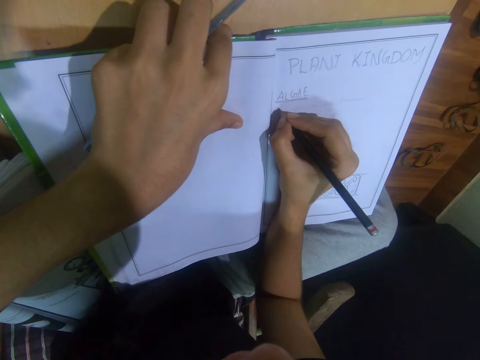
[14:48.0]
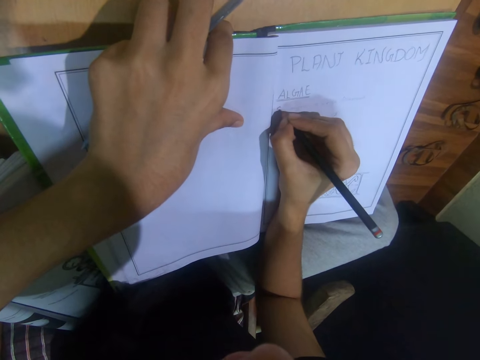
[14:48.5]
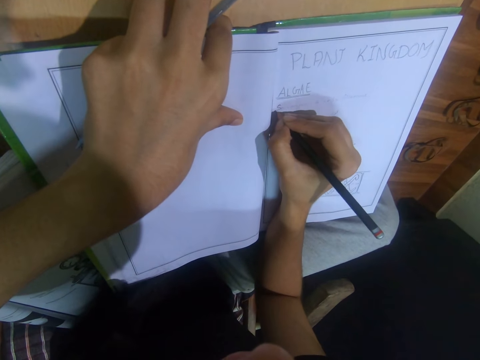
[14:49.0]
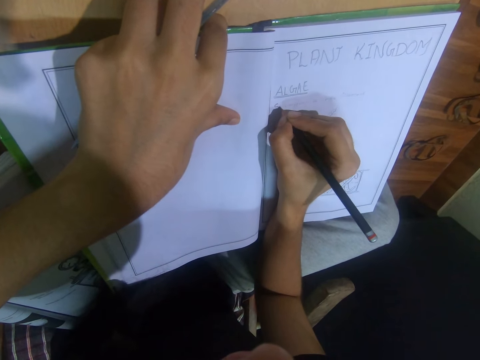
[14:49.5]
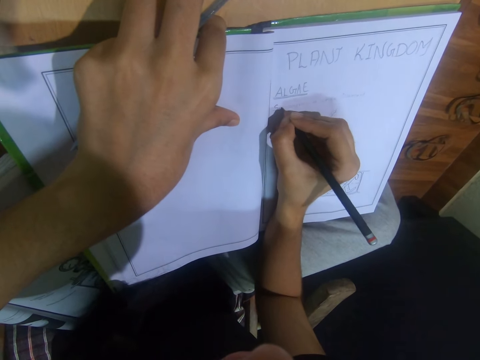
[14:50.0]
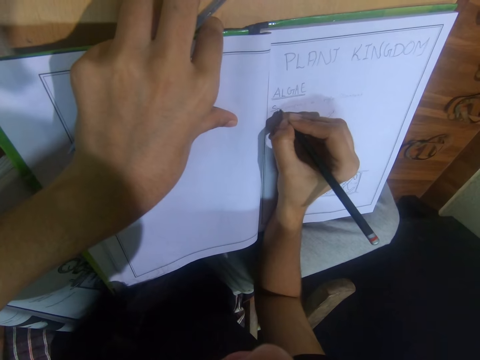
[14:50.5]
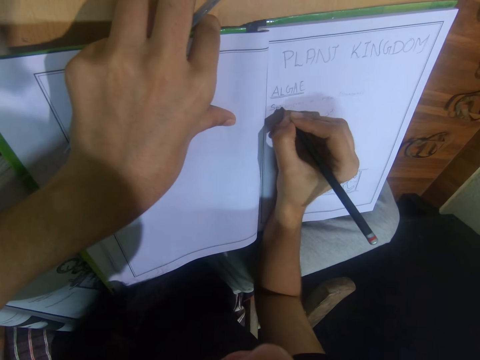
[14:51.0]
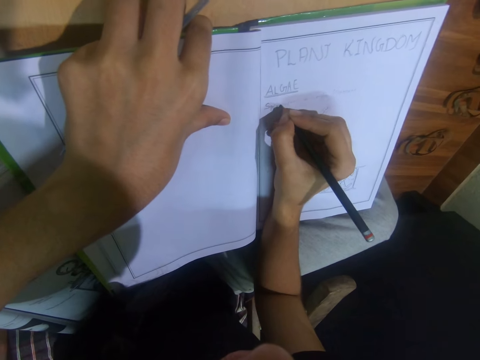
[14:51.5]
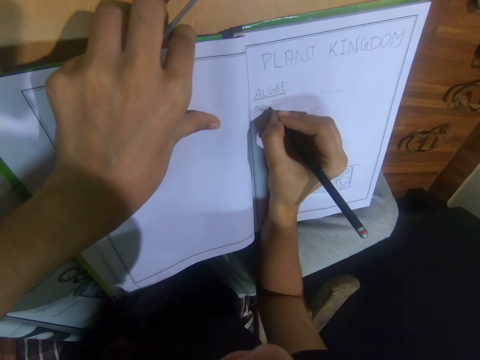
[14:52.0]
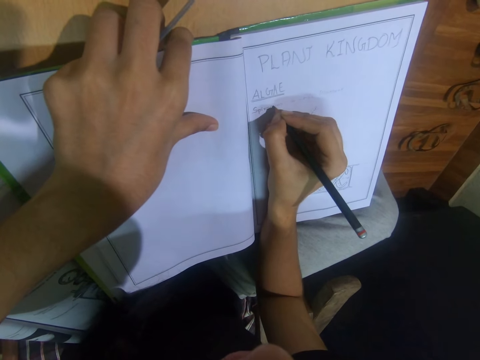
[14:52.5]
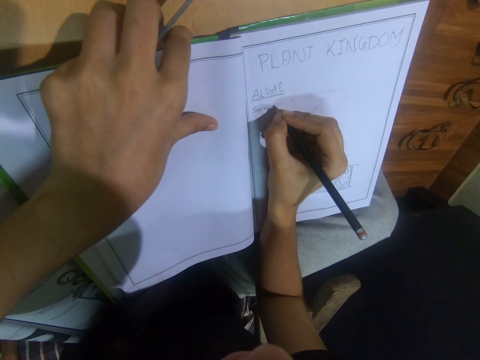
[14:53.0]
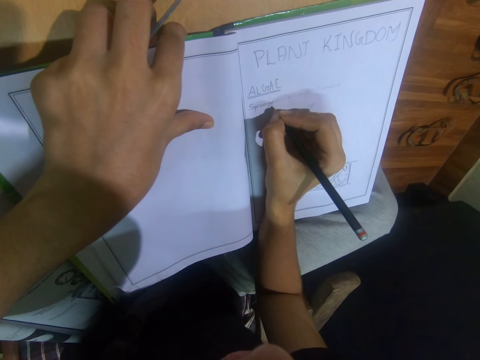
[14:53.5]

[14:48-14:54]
The camera wearer writes in the book with the pencil in his right hand.

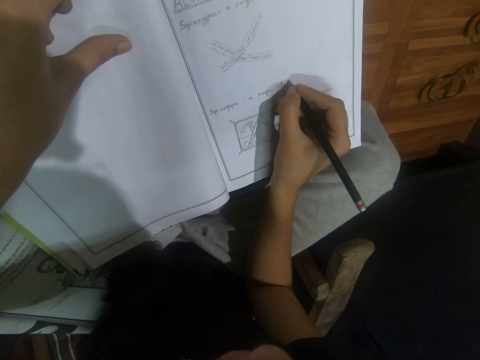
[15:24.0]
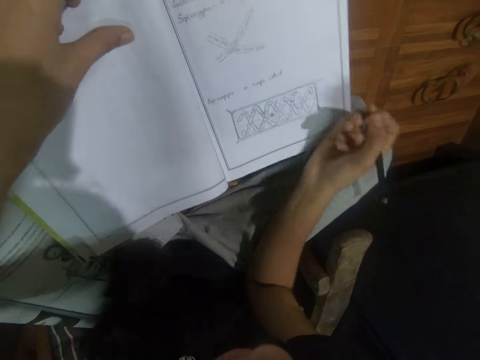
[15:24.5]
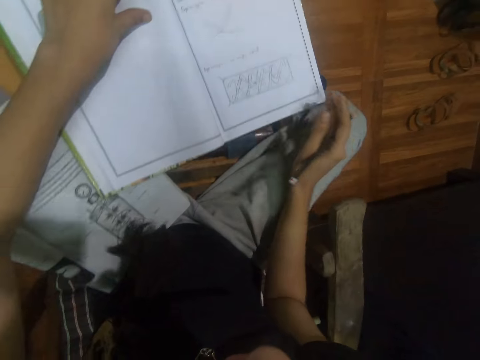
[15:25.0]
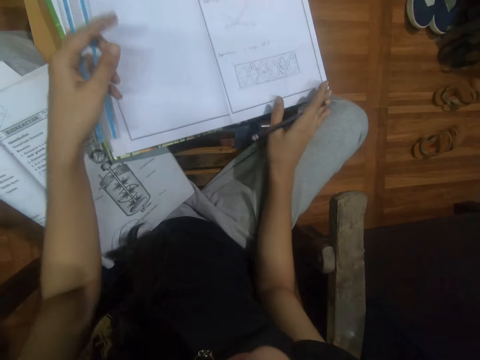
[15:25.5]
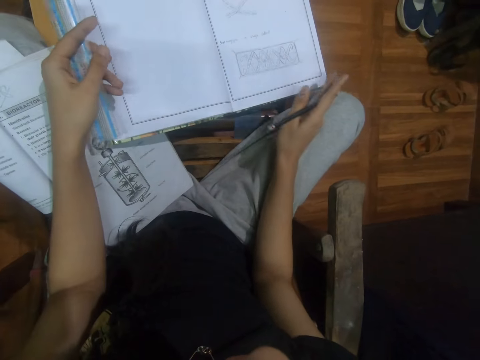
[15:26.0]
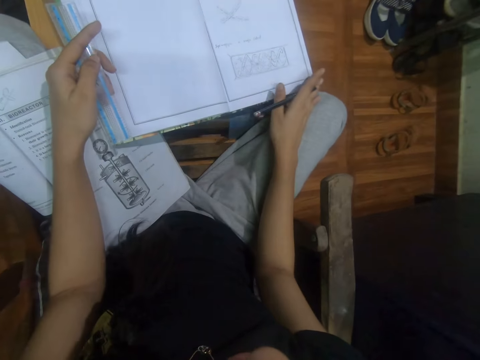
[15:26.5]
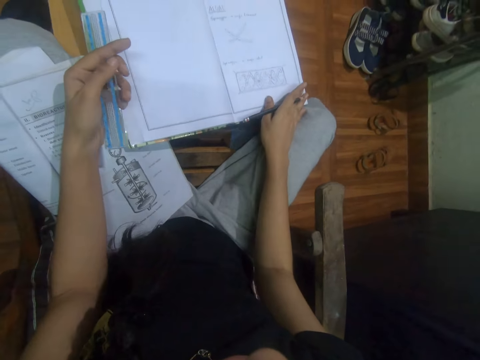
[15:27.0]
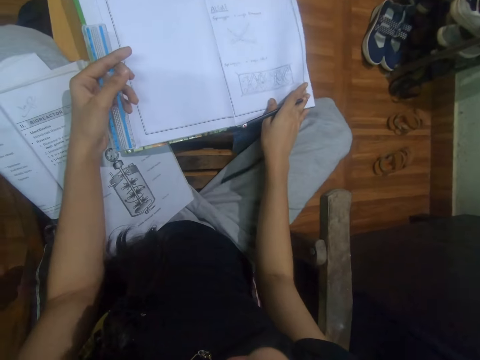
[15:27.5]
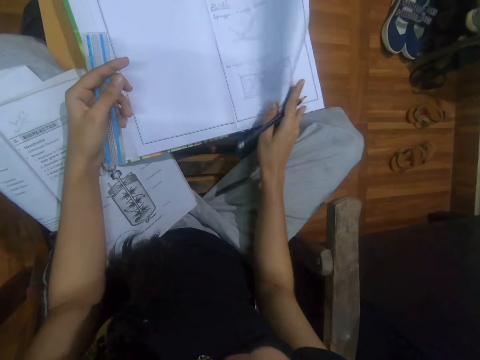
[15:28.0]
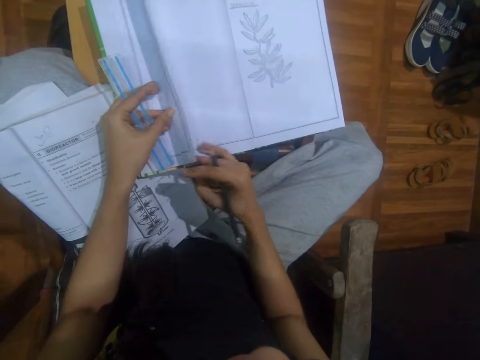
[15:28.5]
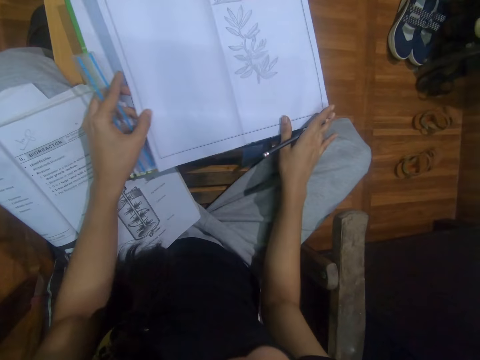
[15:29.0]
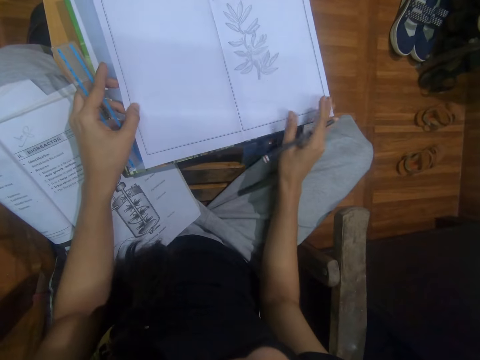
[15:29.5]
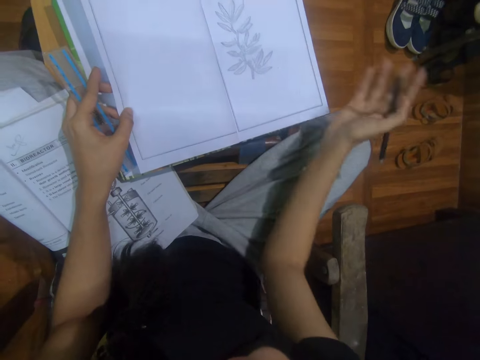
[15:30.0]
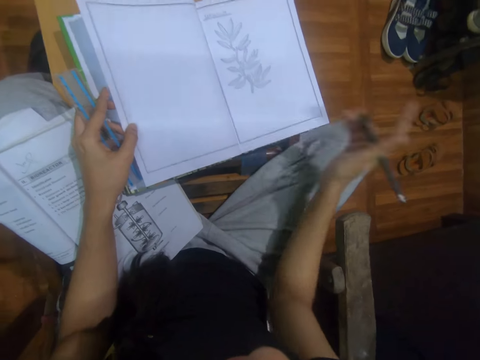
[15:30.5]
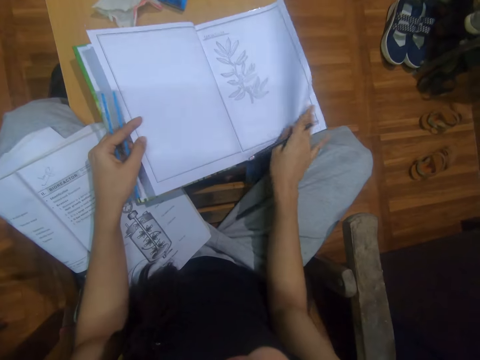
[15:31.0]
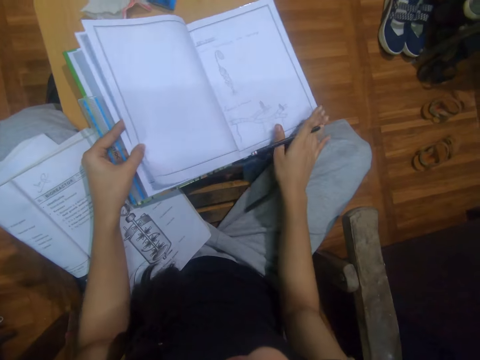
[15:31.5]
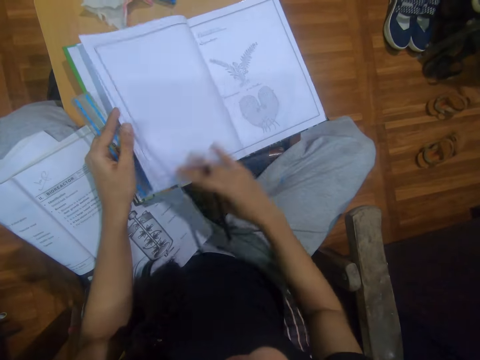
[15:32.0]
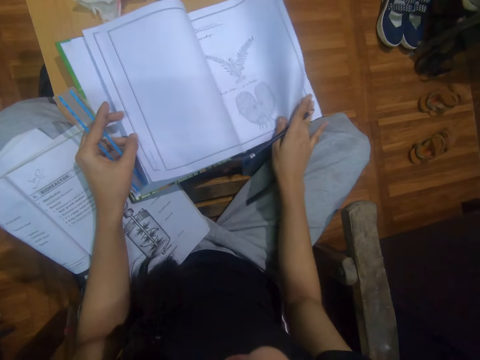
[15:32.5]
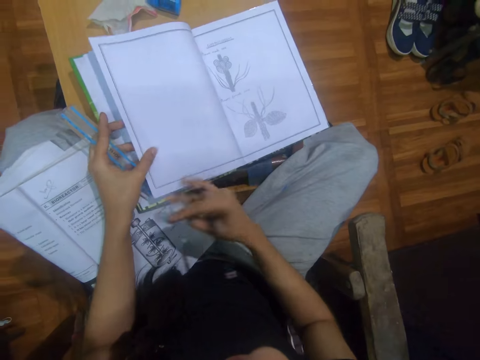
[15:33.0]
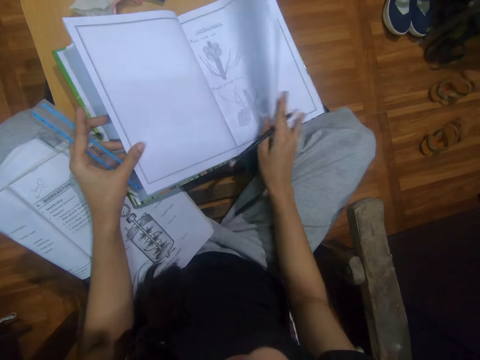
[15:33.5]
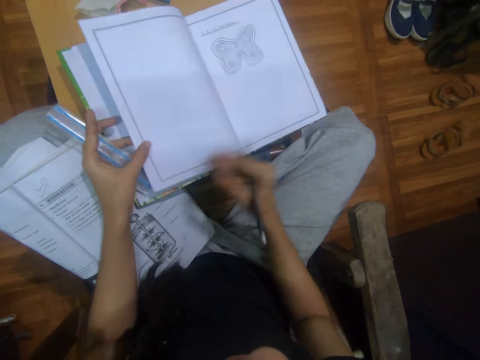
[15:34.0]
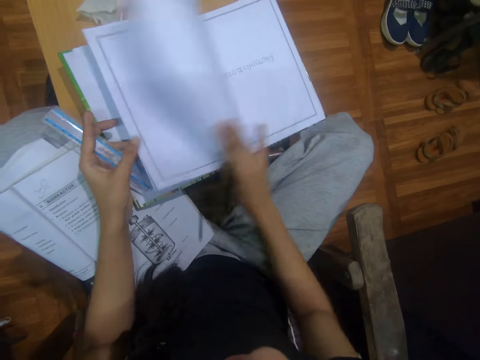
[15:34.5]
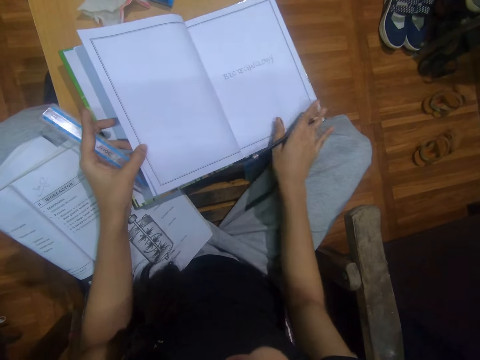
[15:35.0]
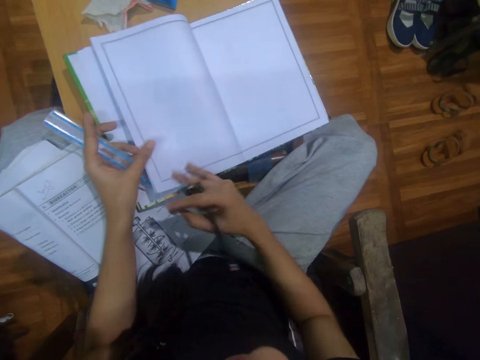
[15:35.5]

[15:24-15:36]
The camera wearer flips the page of the book with his right hand. He dusts the book with his right hand. He flips the pages of the book with his right hand.

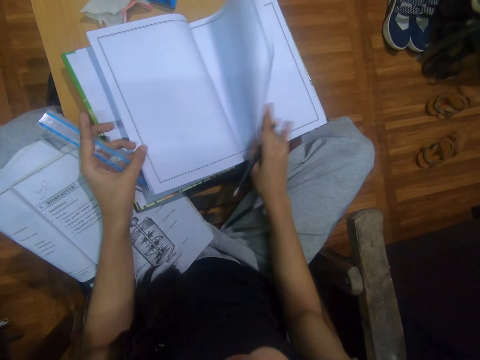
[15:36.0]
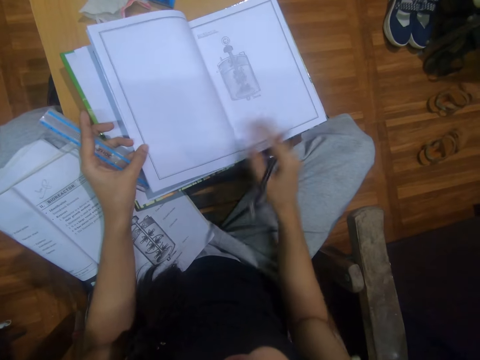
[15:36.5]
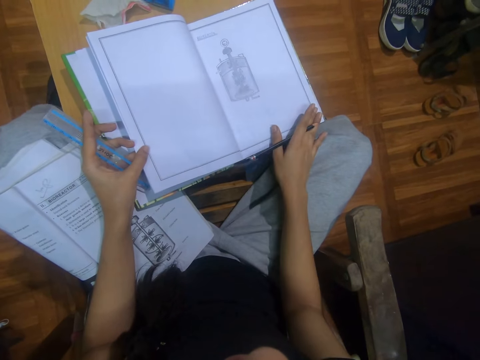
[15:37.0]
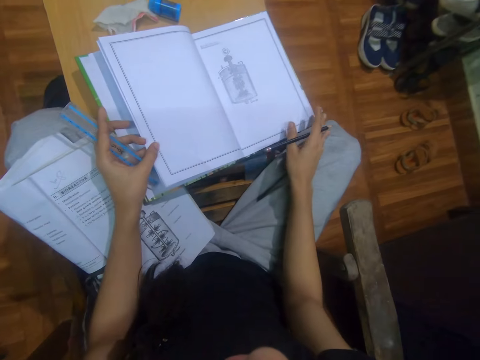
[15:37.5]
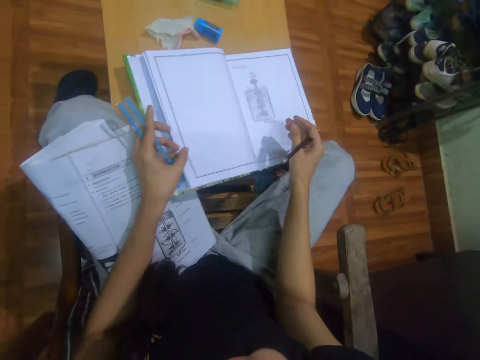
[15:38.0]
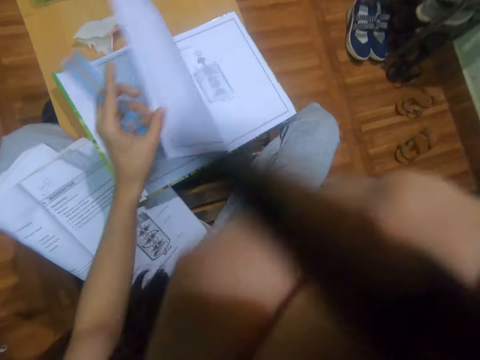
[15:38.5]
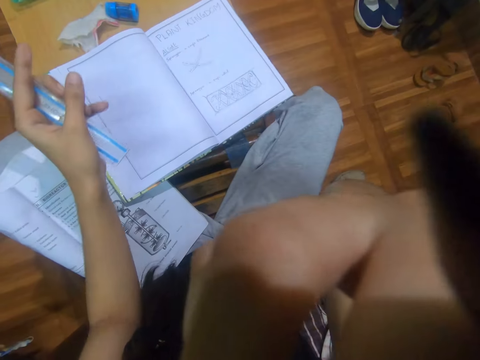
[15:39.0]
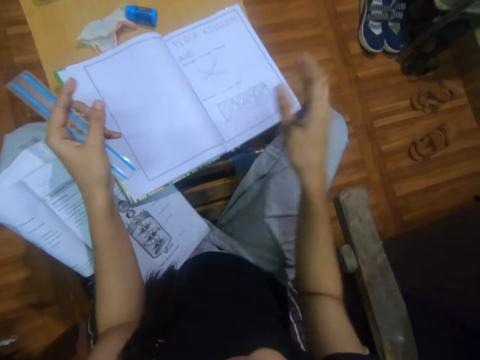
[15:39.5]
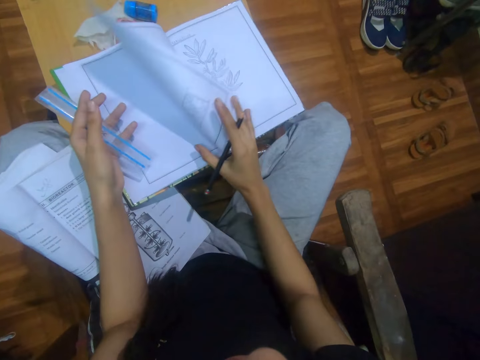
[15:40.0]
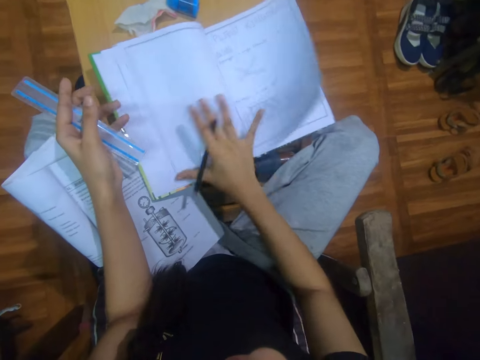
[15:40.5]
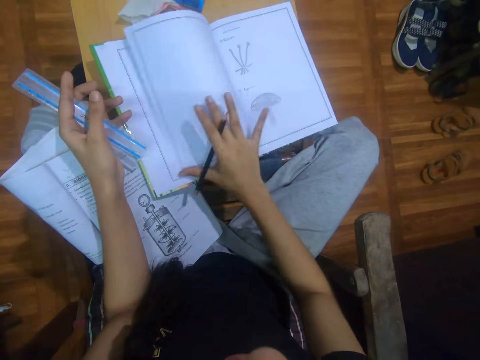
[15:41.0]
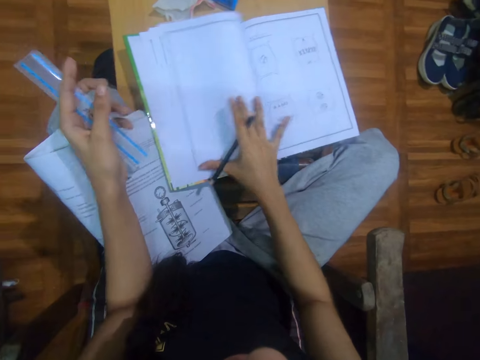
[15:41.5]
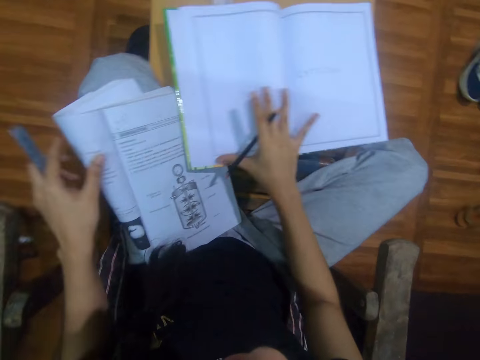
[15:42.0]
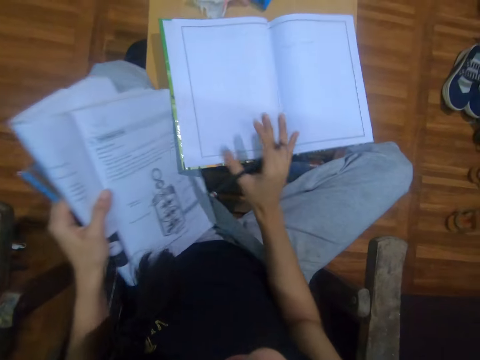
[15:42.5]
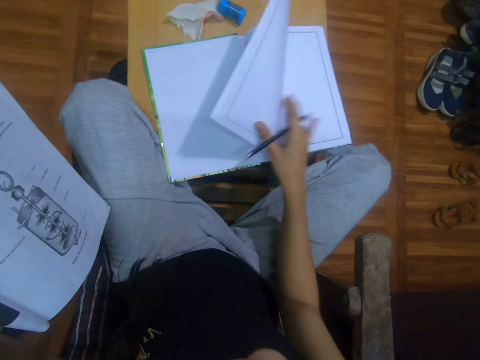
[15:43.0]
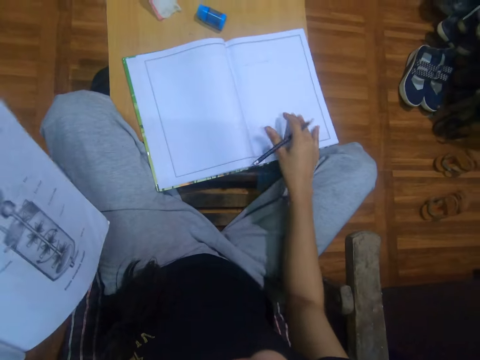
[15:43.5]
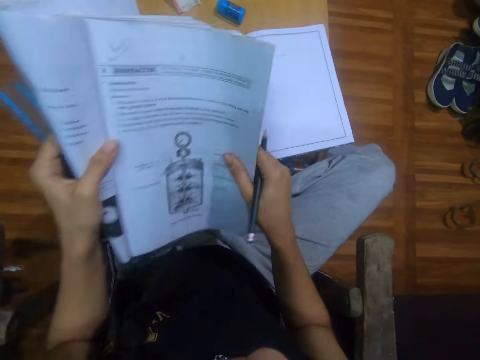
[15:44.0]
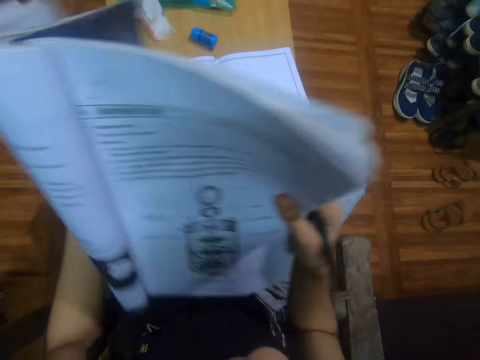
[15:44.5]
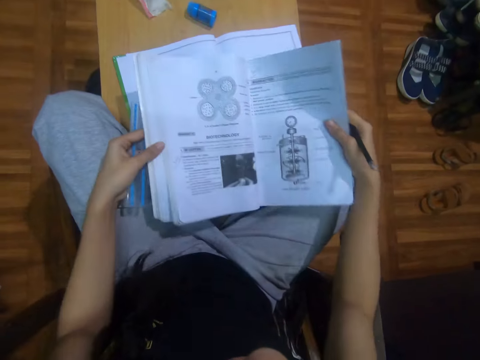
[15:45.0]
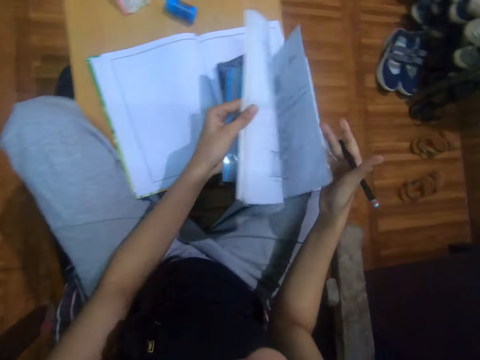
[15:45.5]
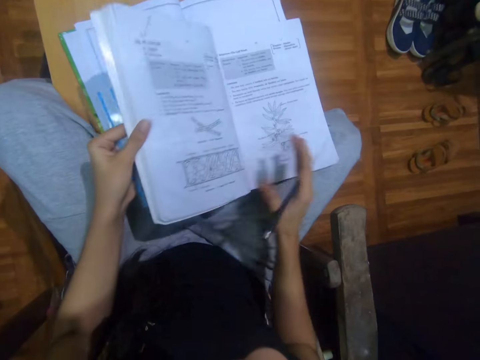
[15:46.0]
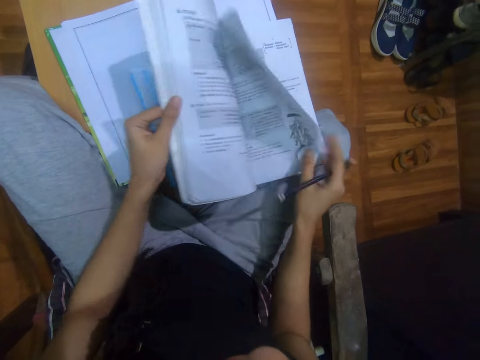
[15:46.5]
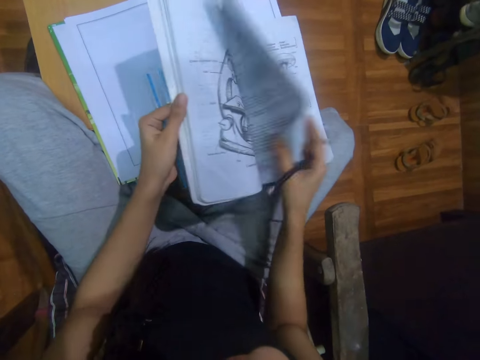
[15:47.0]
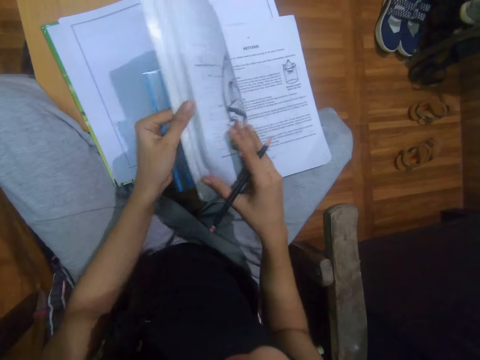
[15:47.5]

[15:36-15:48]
The camera wearer raises the hand. He touches his face with his right hand. He flips the pages of the book with his right hand. He picks a text book from his laps with his left hand. He turns the pages of the book. He unfolds the text book on the book on the table with his hands. He puts the book down. He flips the text book with his left hand. He flips the pages of the text book with his right hand.
